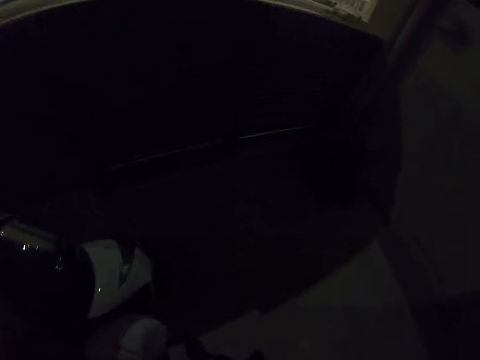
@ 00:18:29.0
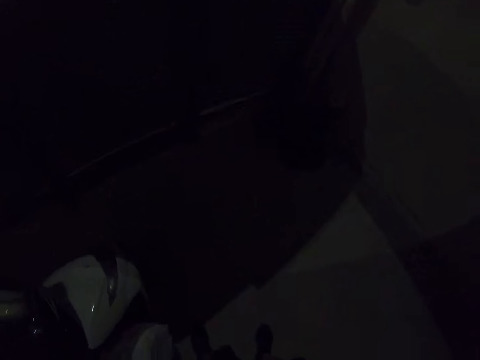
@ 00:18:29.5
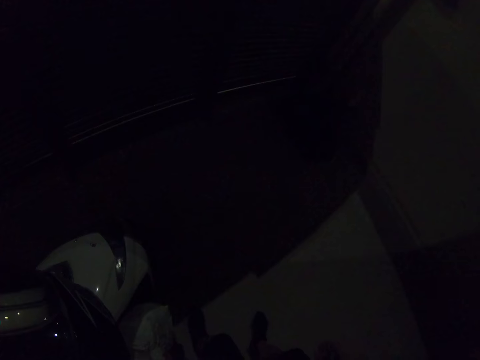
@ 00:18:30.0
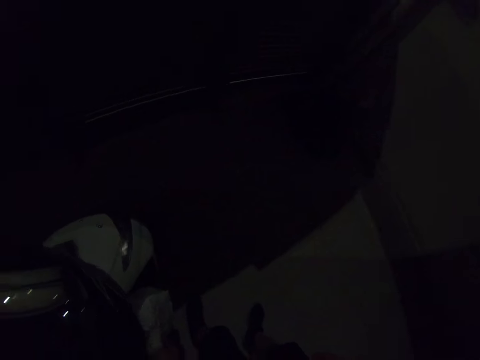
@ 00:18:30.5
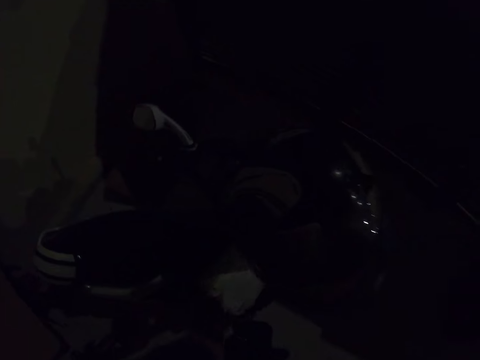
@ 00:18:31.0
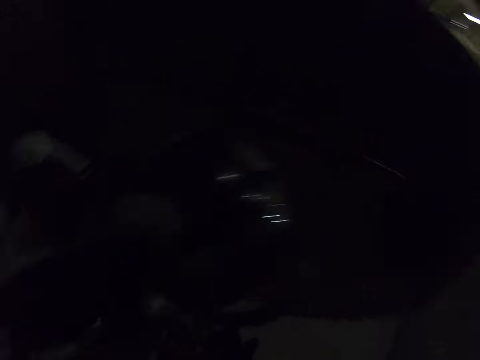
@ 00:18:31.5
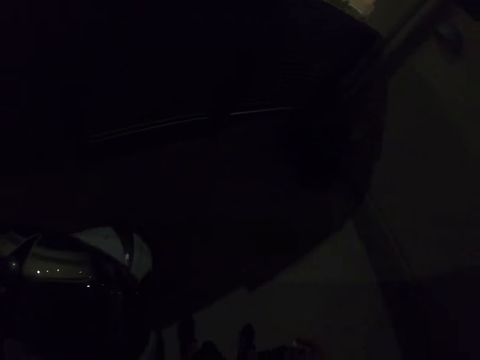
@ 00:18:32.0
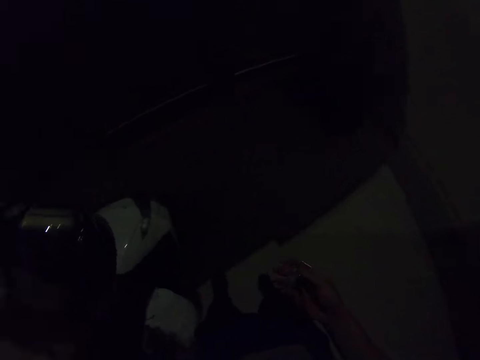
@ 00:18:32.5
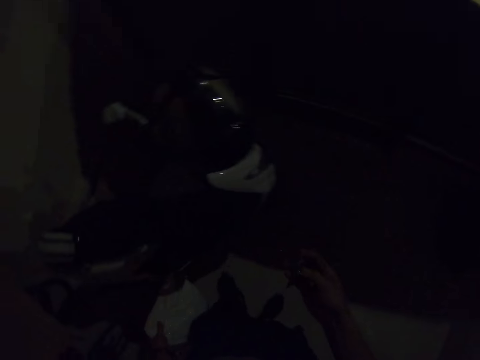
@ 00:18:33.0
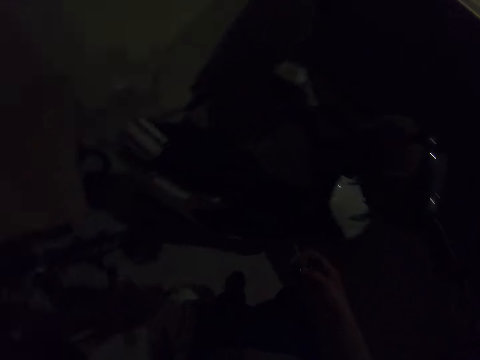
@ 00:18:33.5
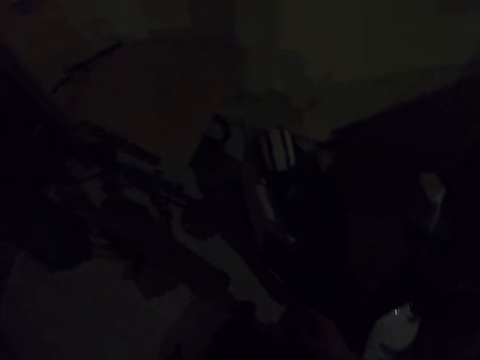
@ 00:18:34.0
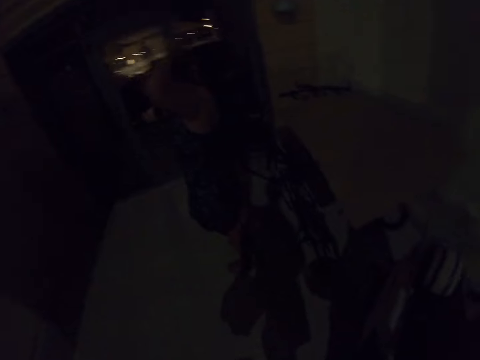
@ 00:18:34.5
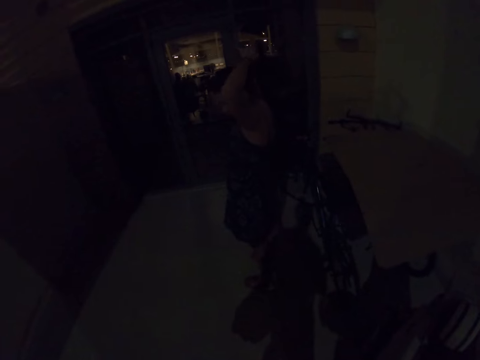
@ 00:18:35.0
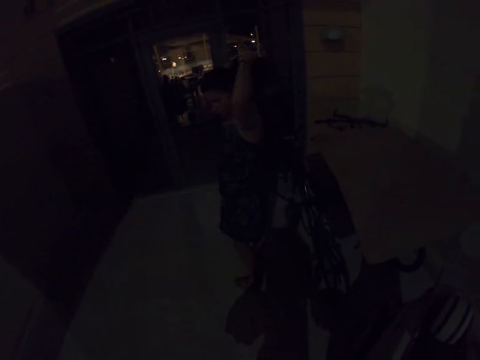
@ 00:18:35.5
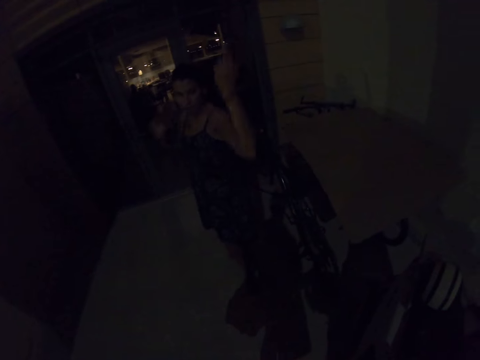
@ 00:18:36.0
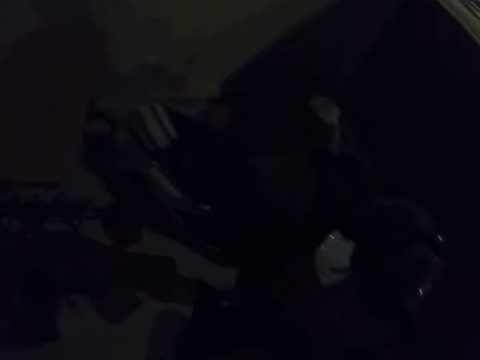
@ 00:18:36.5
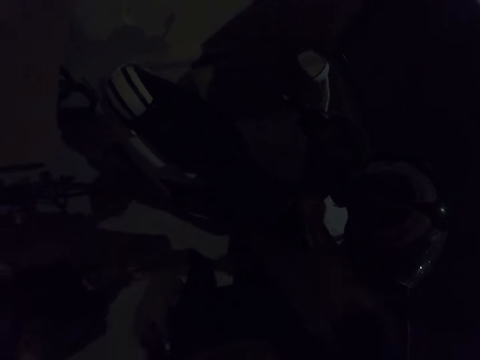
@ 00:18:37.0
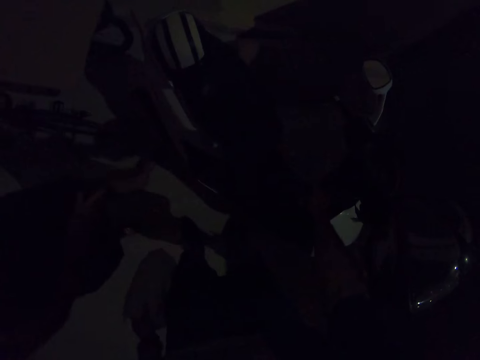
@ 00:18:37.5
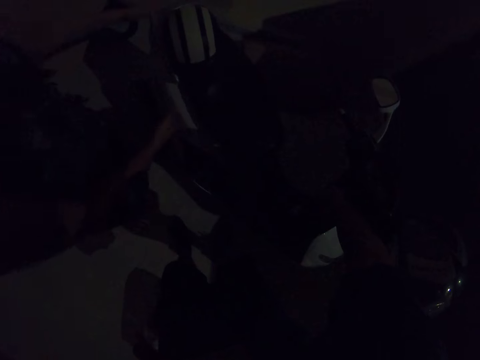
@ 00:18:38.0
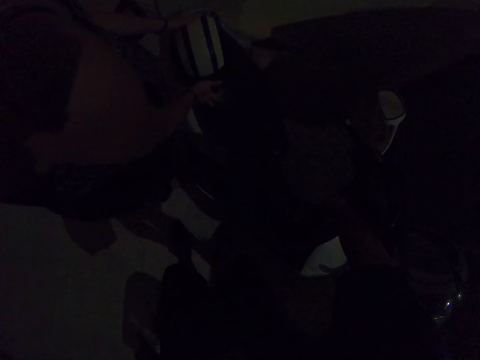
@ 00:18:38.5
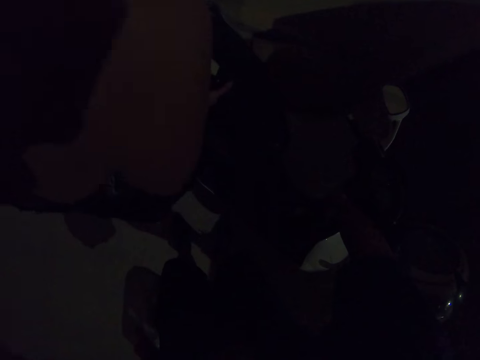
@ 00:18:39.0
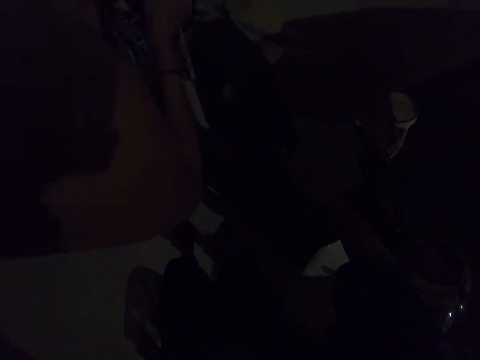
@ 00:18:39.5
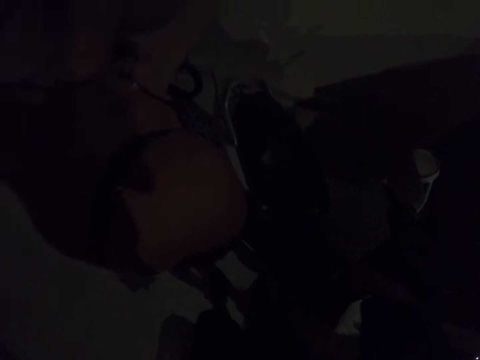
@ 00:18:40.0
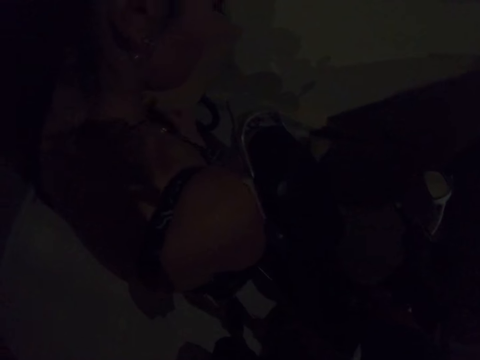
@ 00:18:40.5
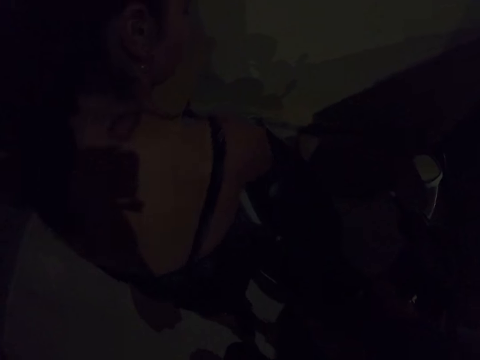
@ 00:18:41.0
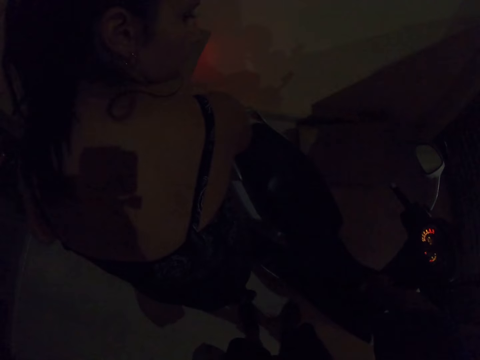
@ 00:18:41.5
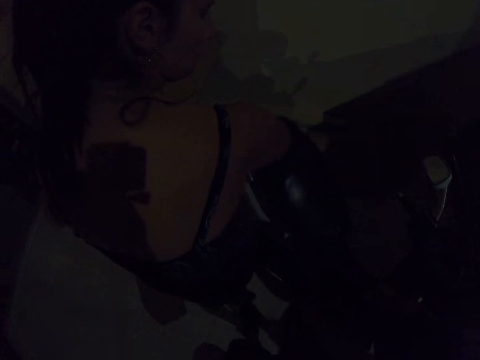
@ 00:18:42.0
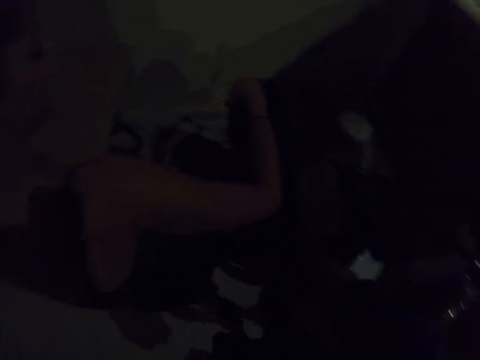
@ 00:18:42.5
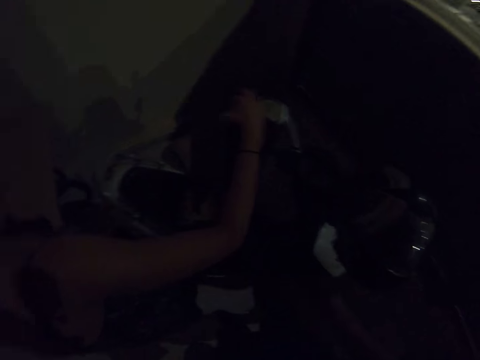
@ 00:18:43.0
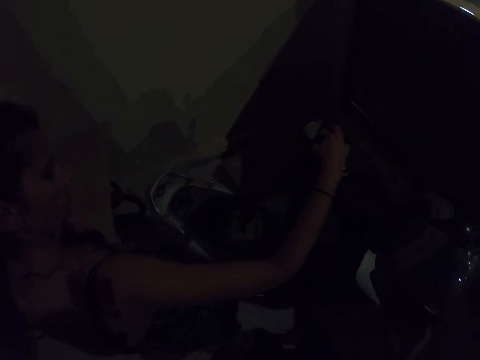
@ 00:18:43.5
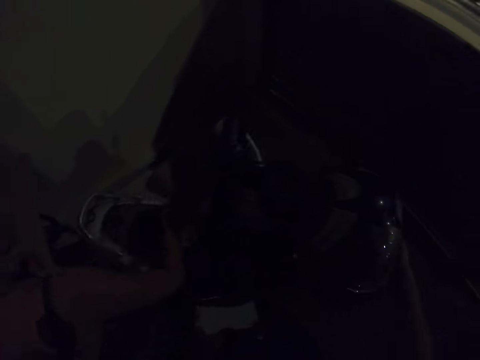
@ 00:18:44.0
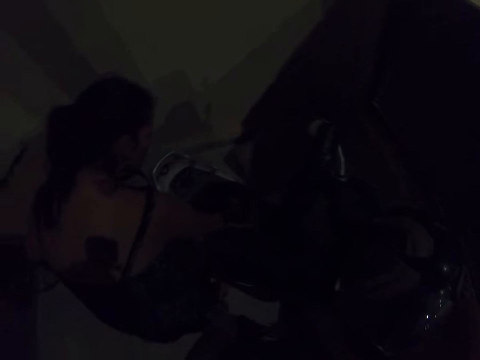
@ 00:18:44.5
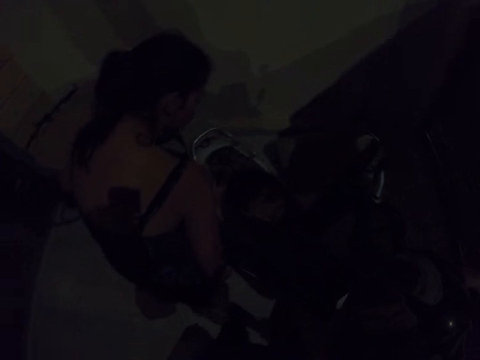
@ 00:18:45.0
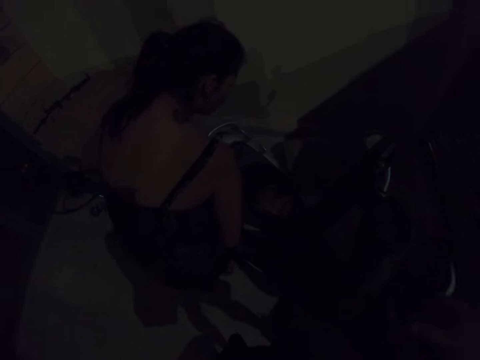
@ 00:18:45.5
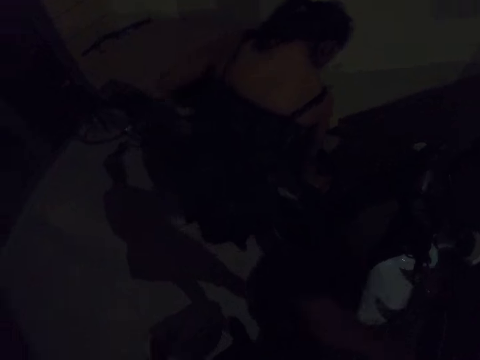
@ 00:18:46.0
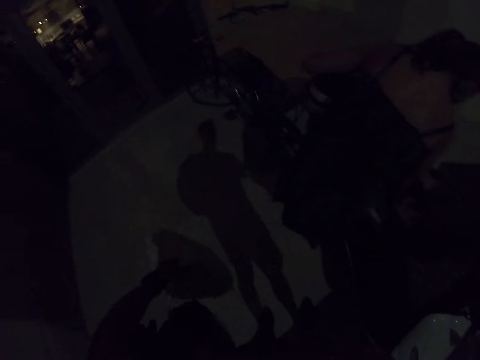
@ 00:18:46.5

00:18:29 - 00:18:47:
The camera wearer adjusts a camera. He looks around a garage, walks around the garage and holds a key in his right hand. He looks towards a woman. The woman aligns her hair. The camera wearer interacts with the woman. The woman walks towards the motorbike and walks around the garage. The camera wearer inserts the key in the motorbike. The woman picks up a helmet from the bike. The camera wearer looks around the garage. The woman holds the helmet with her left hand, opens the storage seat or engine of the bike and picks the helmet from the motorbike.

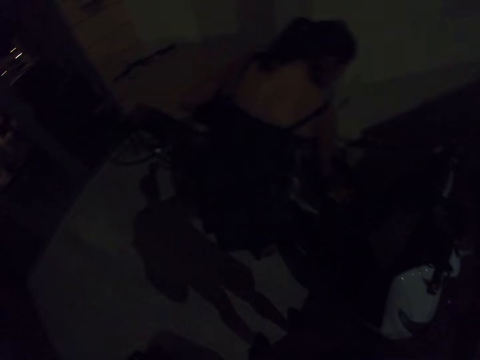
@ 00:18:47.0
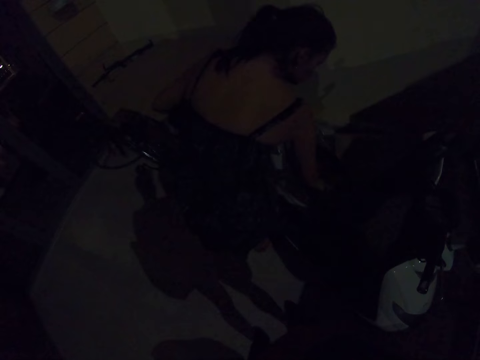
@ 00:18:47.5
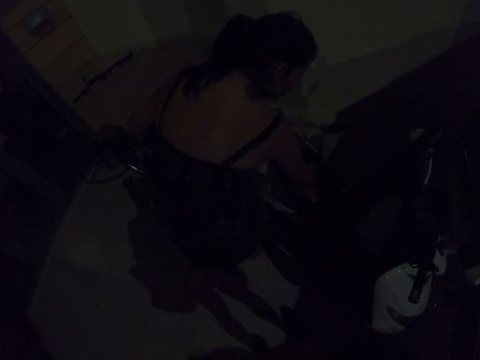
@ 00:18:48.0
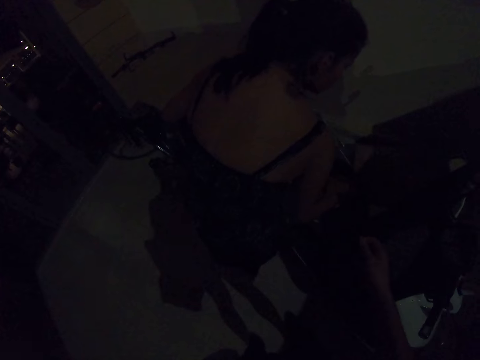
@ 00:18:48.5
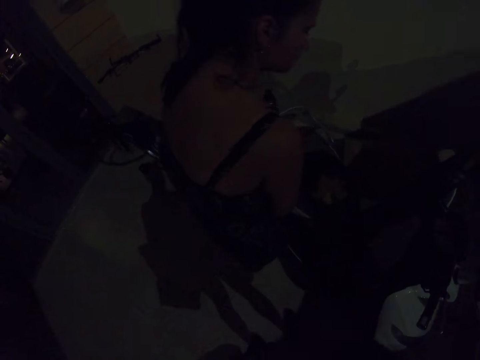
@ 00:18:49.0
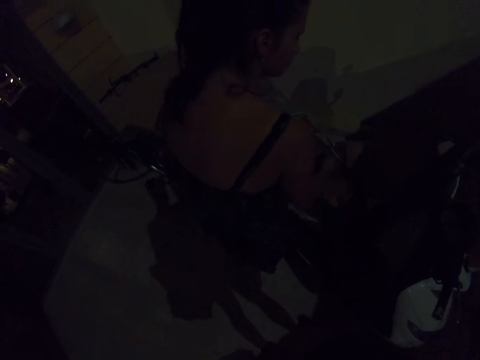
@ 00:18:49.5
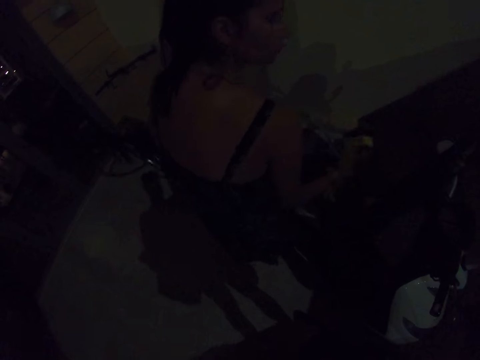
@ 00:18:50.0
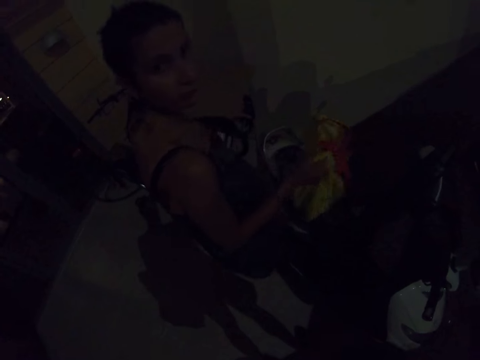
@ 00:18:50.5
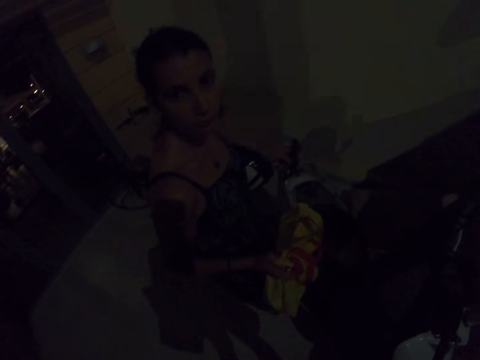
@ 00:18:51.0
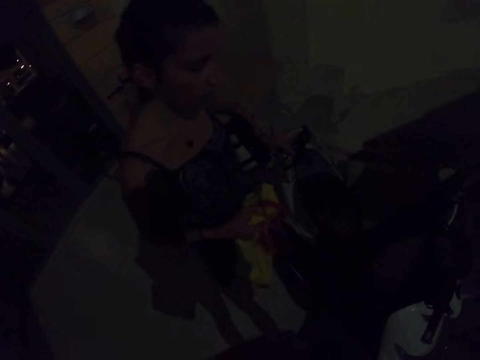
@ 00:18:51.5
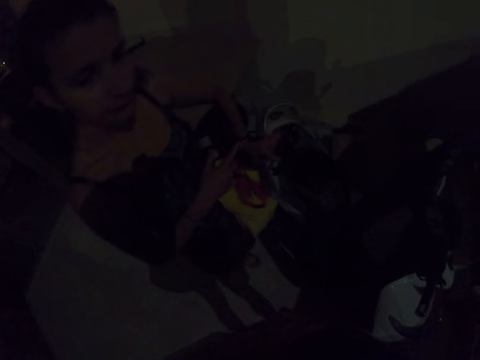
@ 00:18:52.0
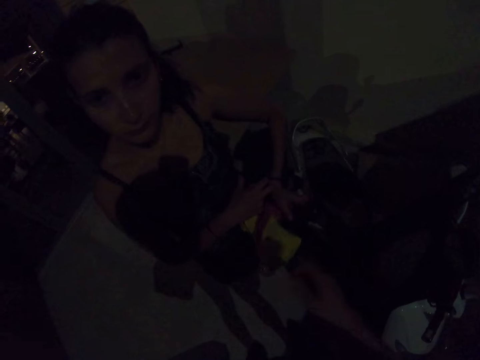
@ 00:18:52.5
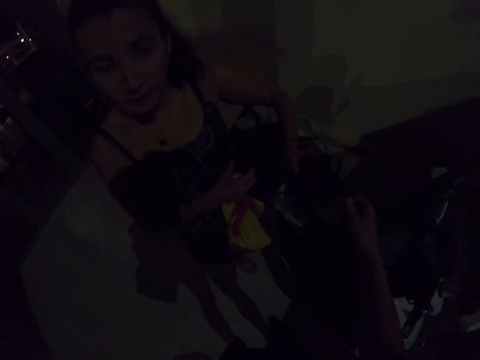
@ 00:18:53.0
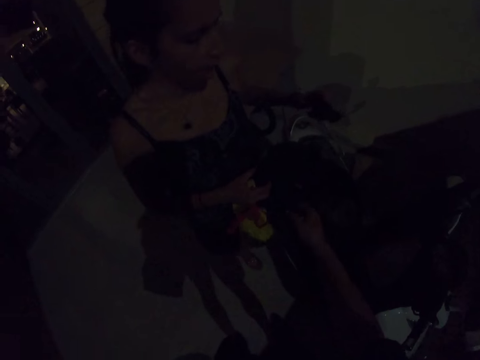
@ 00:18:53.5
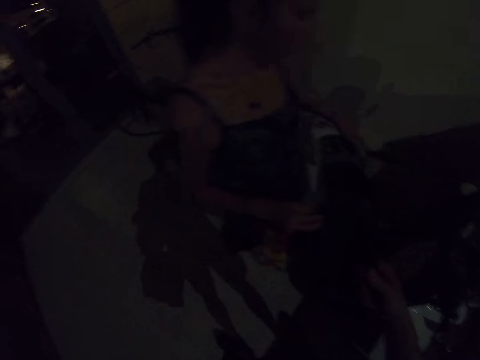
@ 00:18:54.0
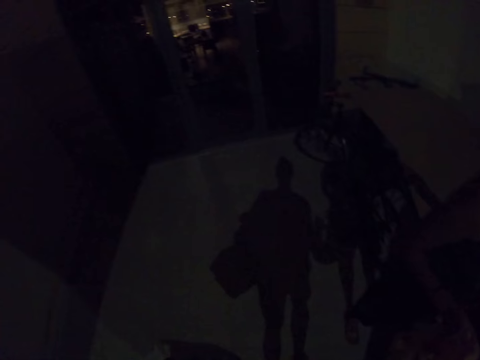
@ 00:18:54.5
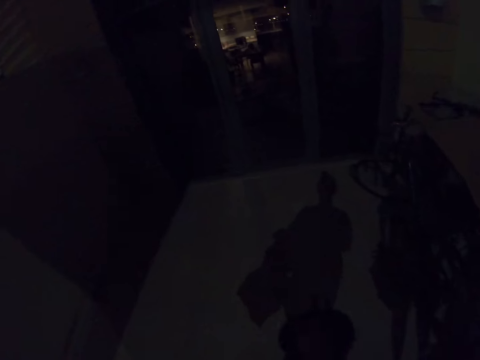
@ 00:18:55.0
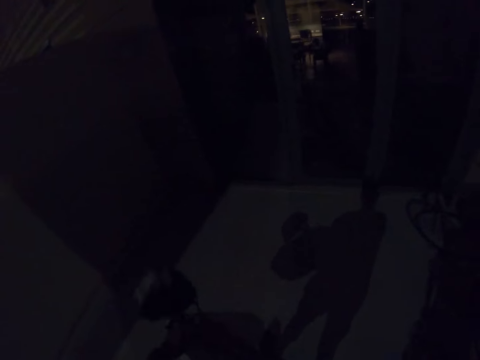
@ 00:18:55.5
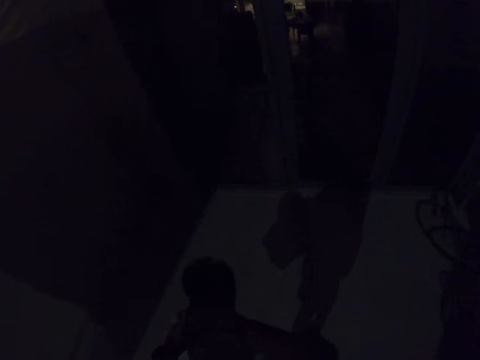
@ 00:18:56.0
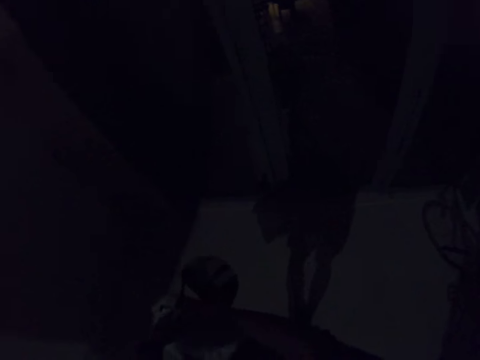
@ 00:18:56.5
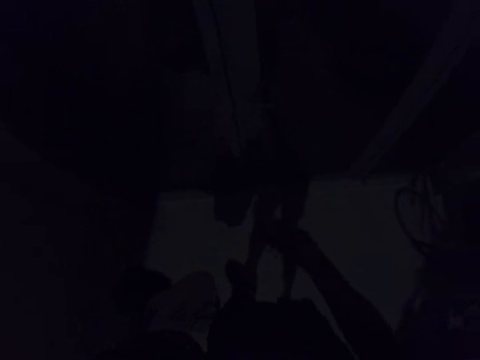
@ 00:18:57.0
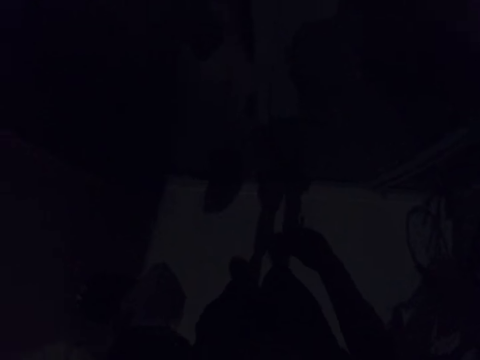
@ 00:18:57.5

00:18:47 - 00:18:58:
The camera wearer moves around a garage. They interact with a lady. The lady picks up a bag, interacts with the camera wearer and hands the helmet to the camera wearer. The camera wearer walks around the garage. They walk towards the door with the lady.
